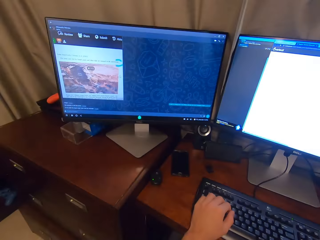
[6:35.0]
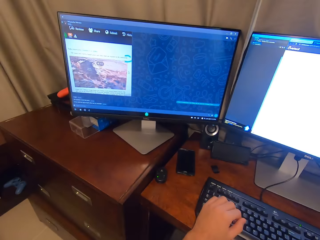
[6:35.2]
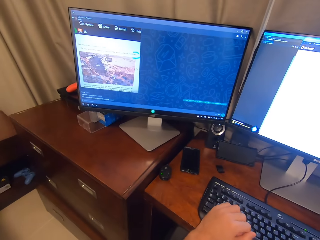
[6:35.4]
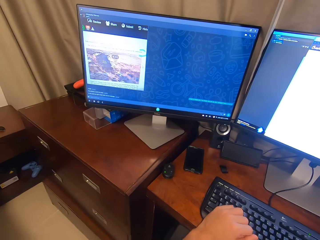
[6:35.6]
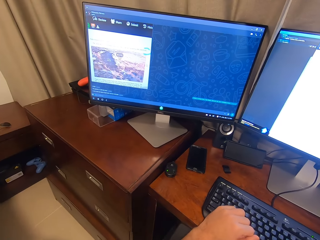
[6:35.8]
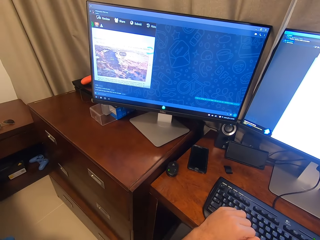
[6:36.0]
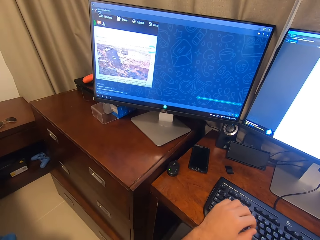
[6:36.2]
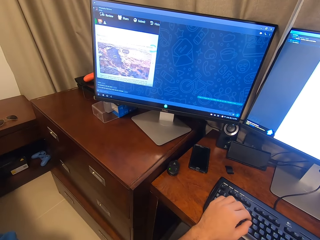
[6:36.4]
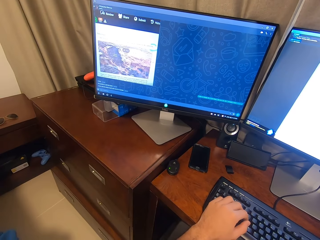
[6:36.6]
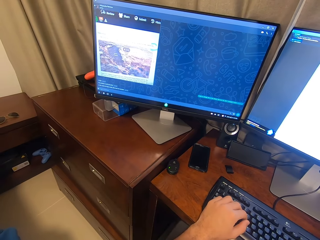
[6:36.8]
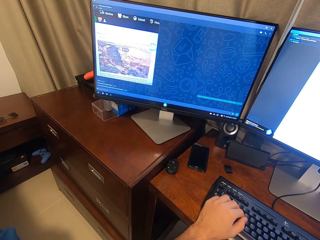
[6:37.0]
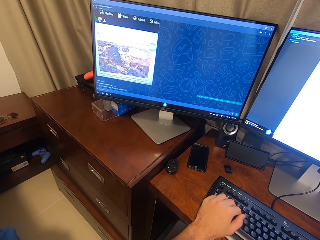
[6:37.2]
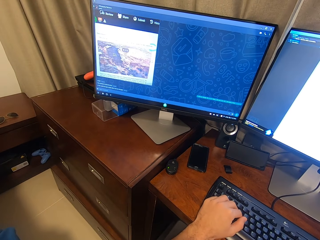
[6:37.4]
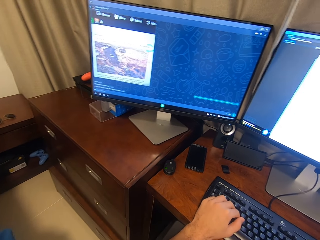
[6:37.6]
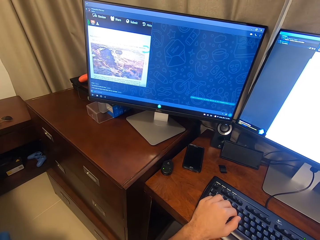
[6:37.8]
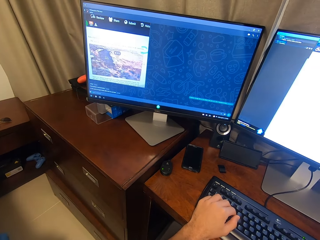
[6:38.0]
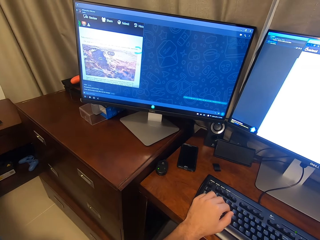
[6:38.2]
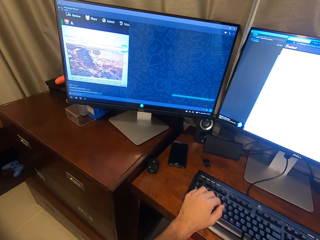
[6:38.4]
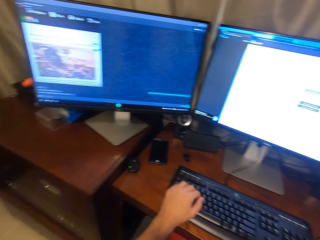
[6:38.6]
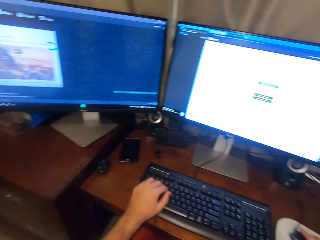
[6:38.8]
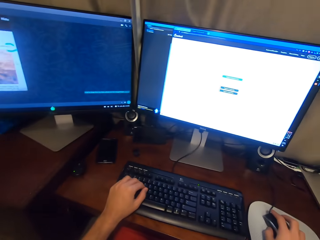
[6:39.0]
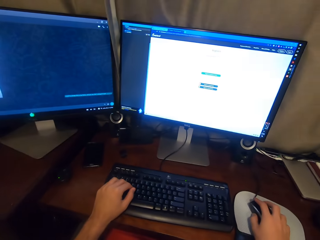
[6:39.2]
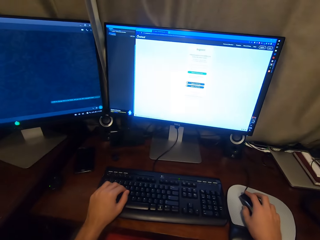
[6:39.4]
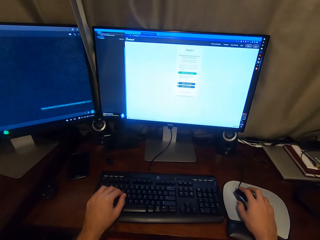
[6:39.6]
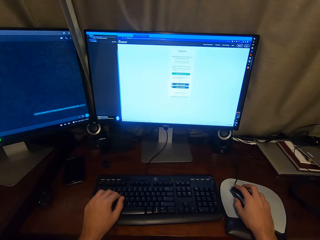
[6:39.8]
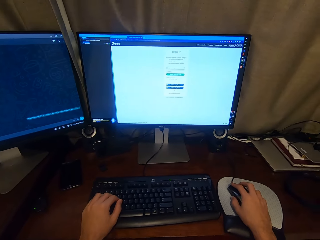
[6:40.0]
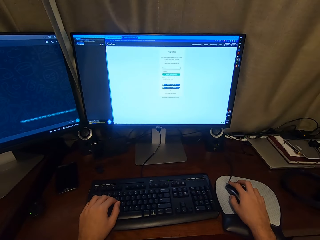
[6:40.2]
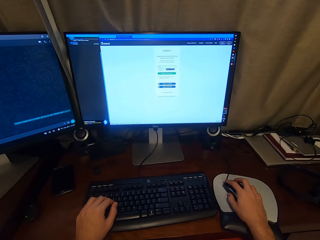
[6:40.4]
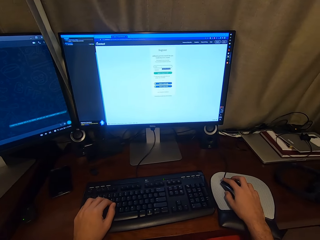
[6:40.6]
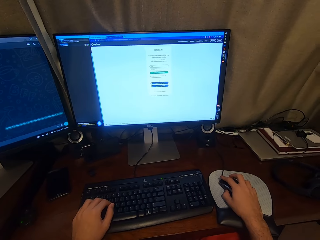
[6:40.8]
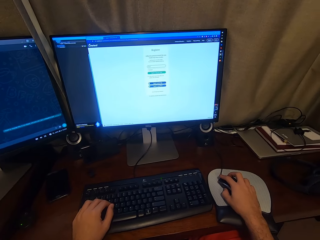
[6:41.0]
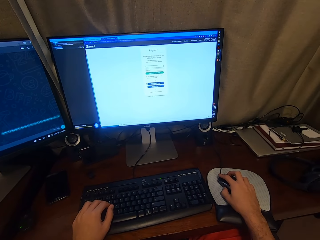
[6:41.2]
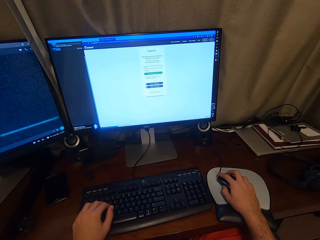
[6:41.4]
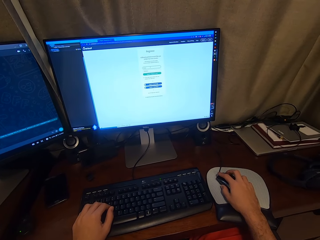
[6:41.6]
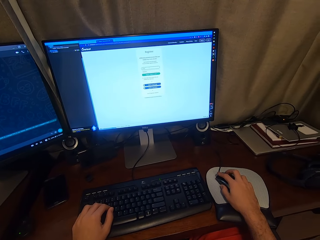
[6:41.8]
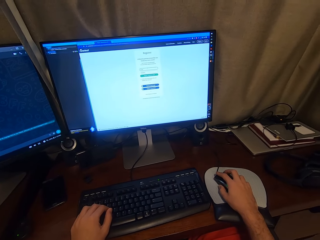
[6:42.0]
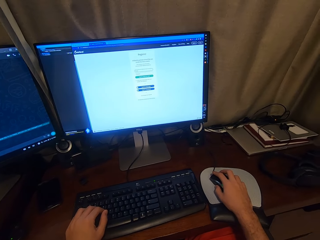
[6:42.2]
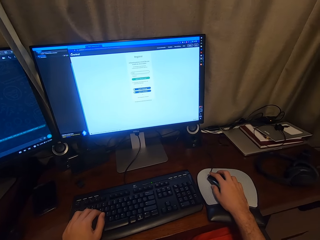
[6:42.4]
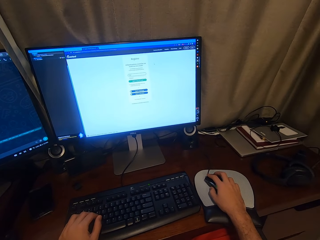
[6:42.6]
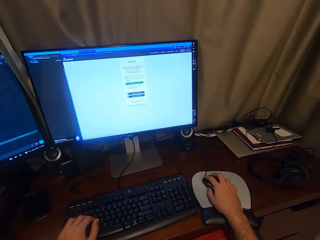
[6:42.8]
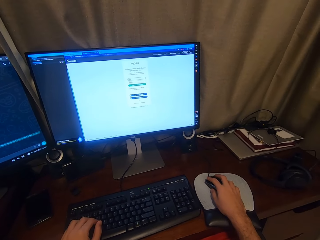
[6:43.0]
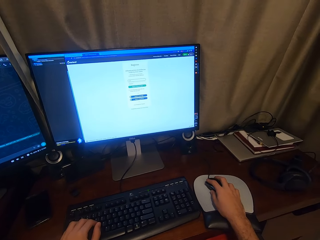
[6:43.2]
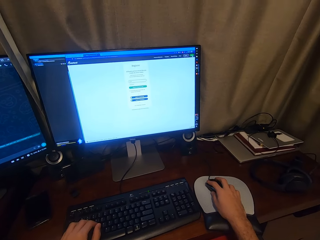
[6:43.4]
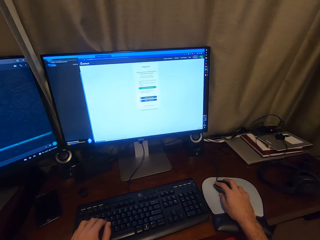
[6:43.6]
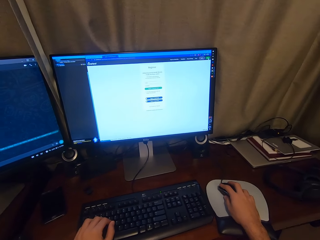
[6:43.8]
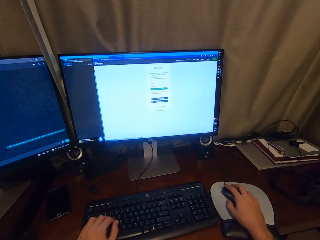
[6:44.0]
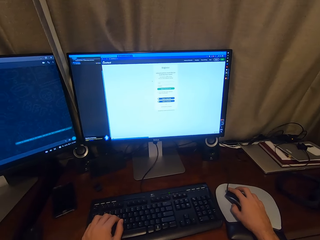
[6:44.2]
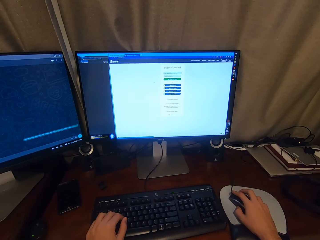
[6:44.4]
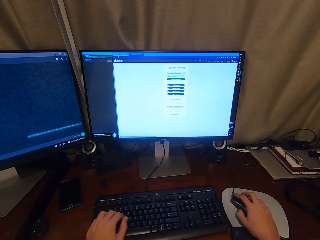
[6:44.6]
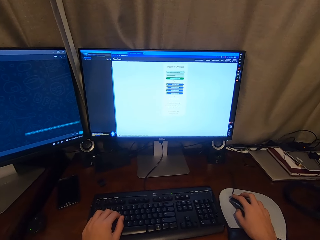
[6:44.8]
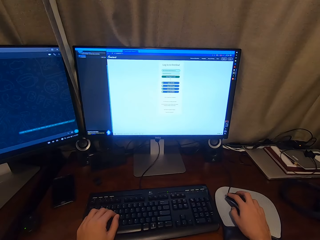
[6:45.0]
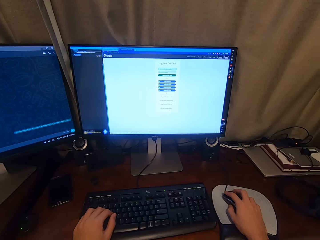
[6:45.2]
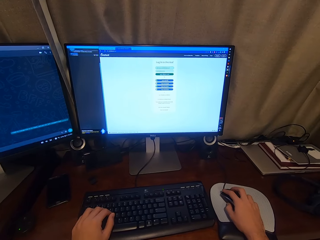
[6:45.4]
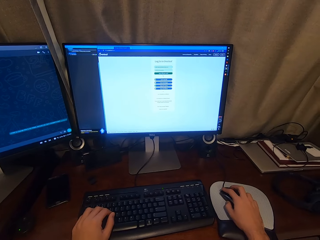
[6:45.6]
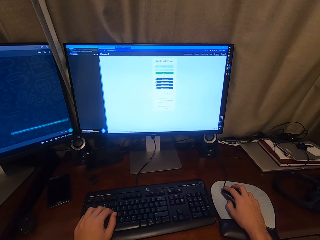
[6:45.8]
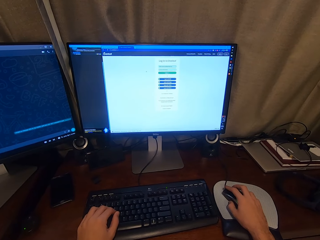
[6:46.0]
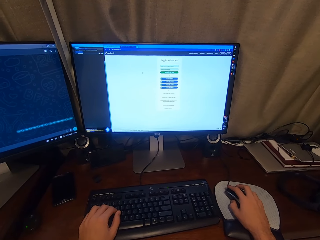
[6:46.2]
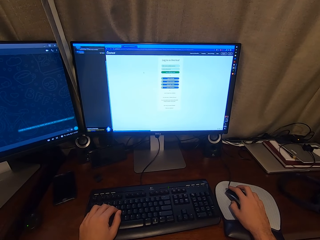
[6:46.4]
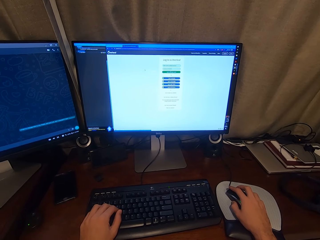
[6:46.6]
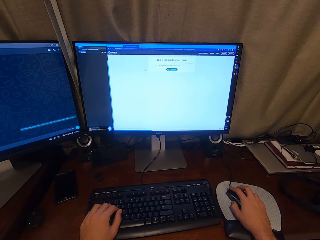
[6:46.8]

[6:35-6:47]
The camera wearer presses the keyboard with the left hand. They log in to Overleaf.

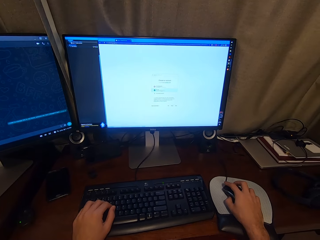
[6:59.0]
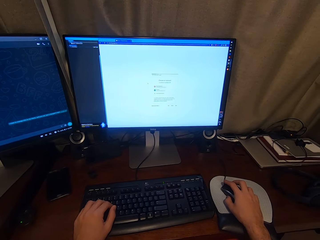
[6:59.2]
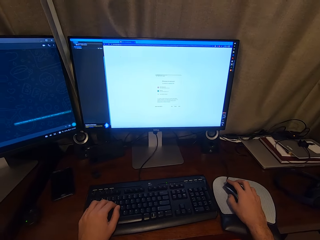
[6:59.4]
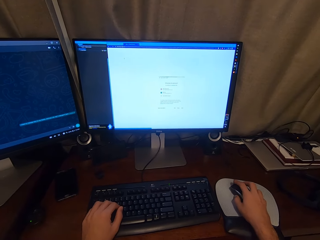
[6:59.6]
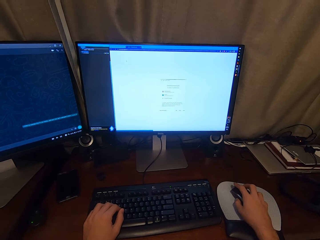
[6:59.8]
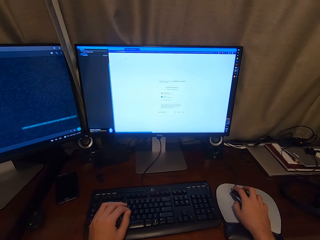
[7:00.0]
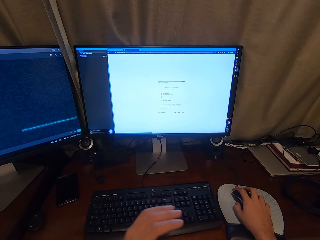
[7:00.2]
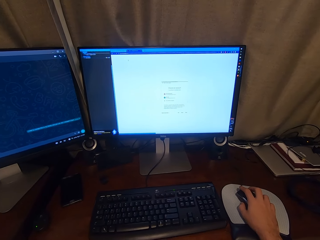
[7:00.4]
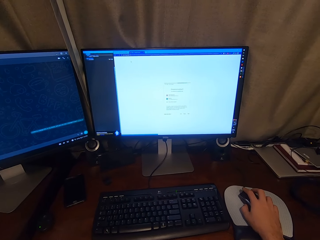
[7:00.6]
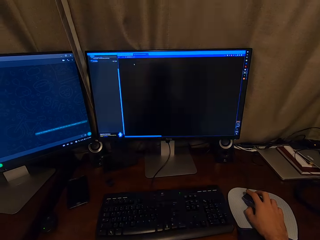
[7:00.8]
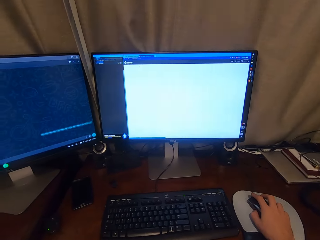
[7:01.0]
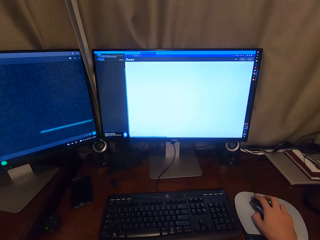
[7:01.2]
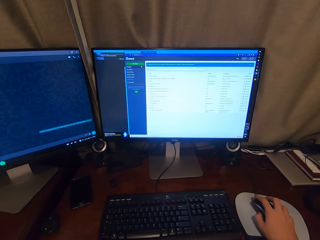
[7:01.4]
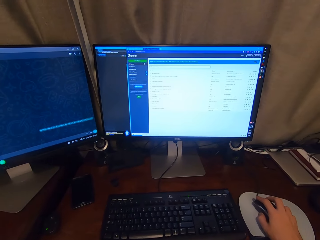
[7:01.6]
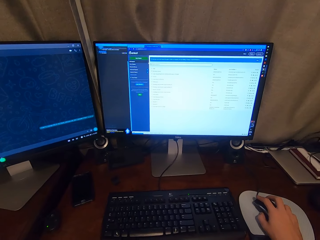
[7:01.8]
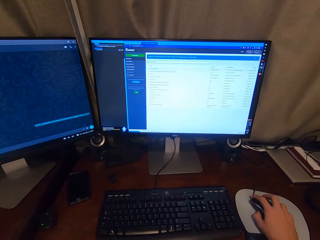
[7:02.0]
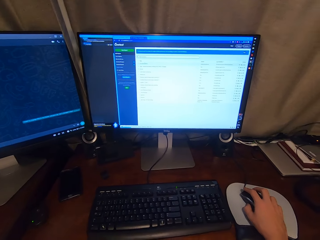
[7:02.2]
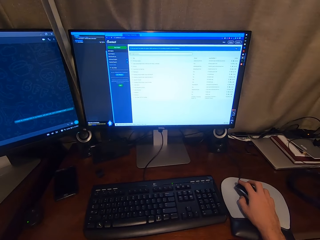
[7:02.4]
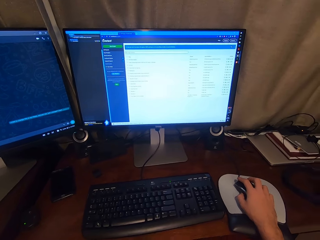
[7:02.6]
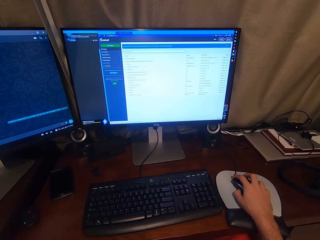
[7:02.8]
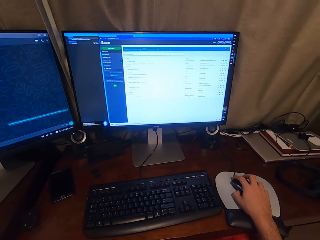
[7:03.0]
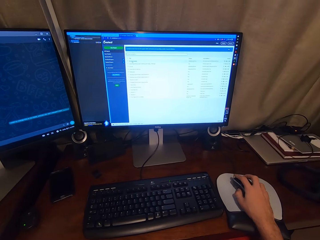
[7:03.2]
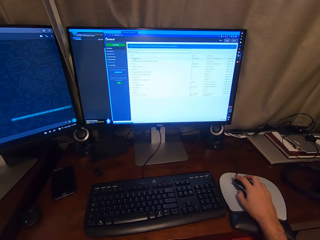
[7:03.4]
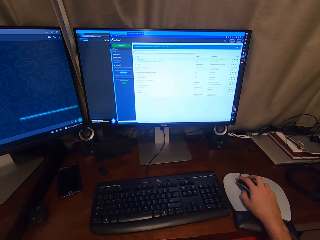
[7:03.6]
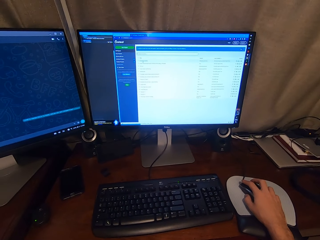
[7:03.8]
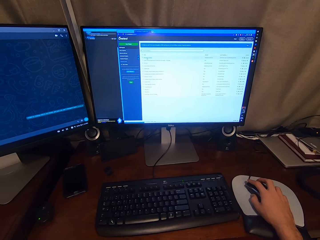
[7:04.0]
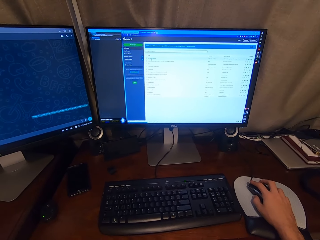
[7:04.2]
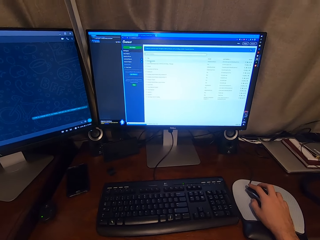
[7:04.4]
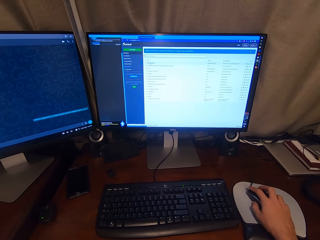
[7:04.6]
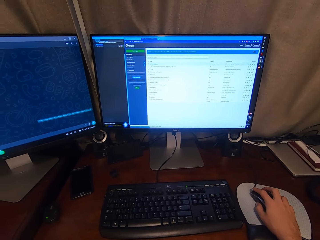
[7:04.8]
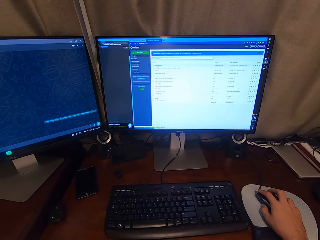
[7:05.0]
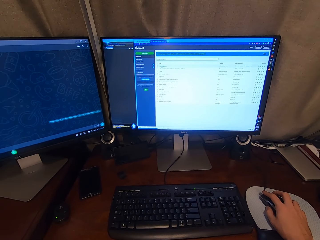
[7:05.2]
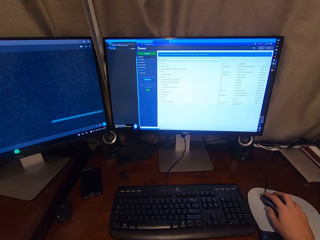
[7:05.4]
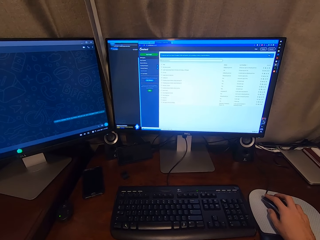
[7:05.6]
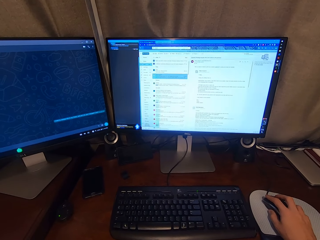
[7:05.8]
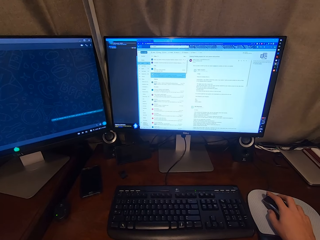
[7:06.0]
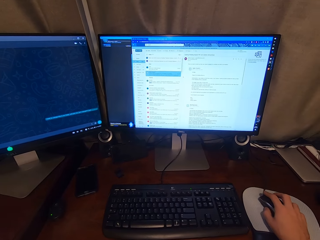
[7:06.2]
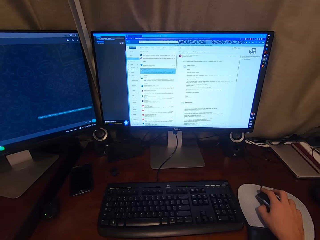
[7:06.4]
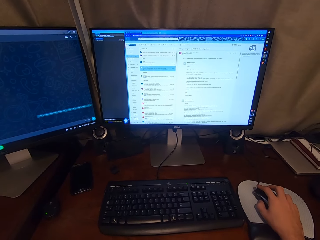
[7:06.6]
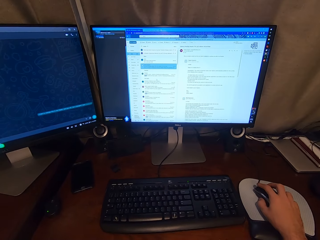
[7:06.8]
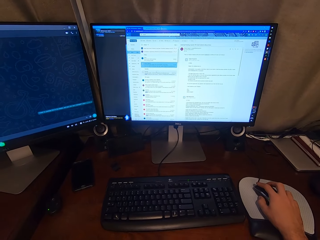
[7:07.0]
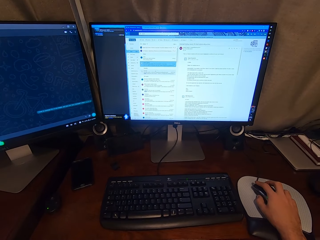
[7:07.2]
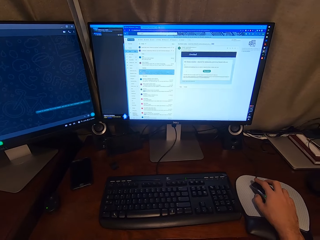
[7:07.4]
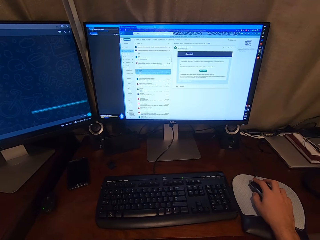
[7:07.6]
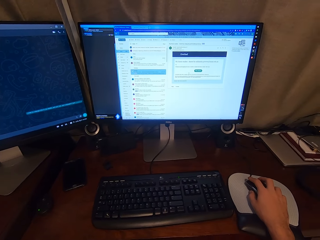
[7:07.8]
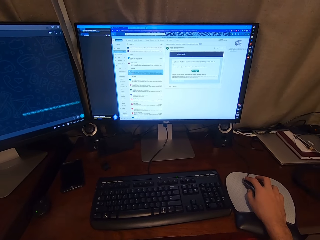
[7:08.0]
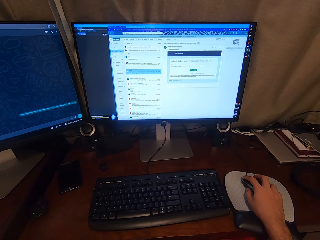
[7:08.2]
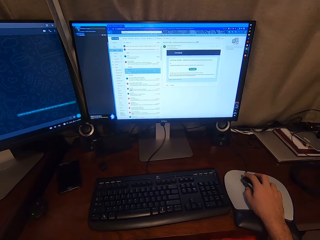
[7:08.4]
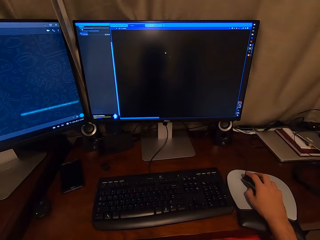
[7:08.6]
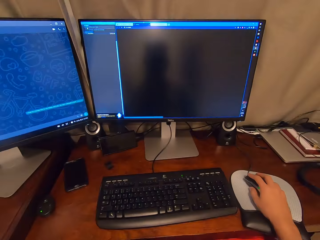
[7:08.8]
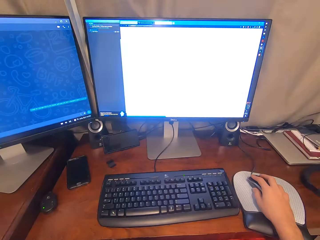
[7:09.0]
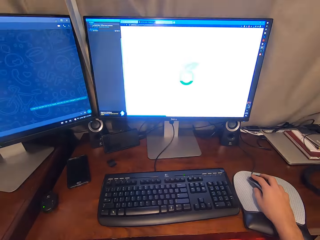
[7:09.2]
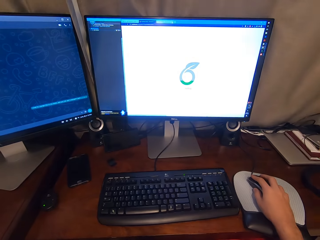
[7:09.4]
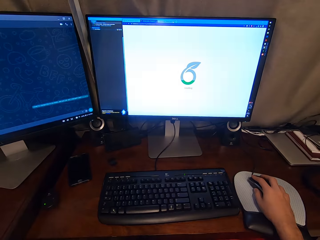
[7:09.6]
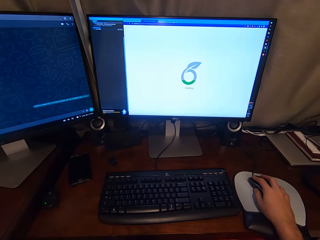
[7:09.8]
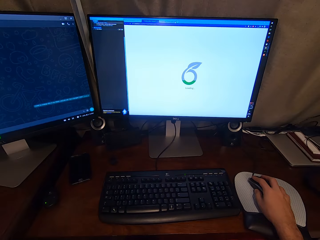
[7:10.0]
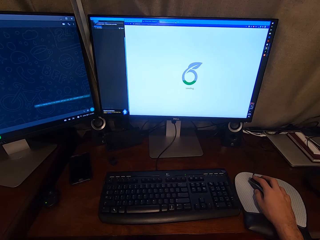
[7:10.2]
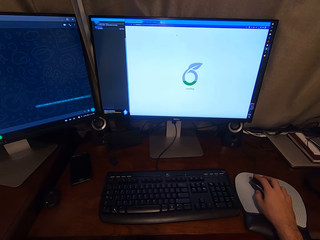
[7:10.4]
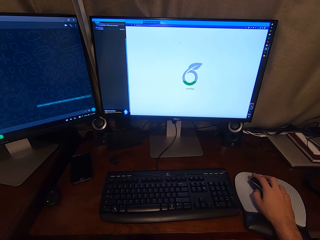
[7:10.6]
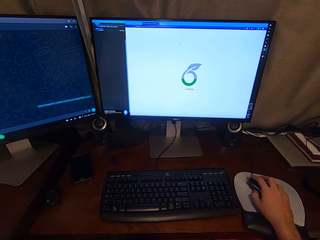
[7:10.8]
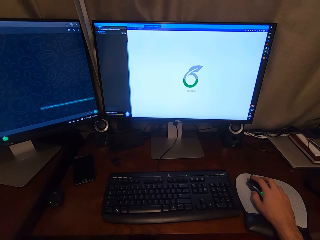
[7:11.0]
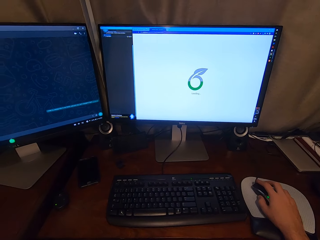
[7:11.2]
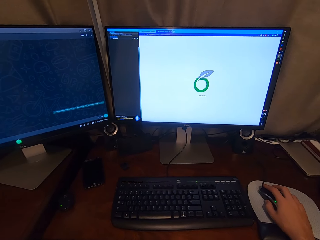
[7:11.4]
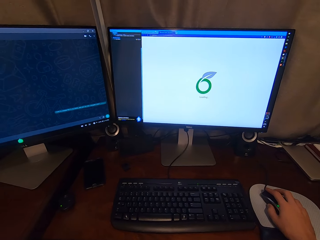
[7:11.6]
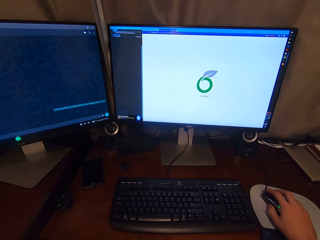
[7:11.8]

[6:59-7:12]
The camera wearer touches his face with his left hand. He opens an email address. He looks at the Overleaf site.
